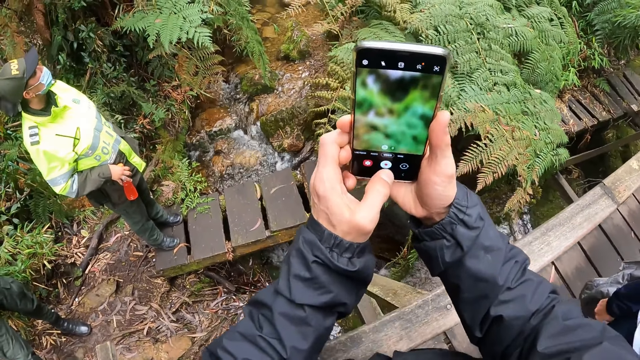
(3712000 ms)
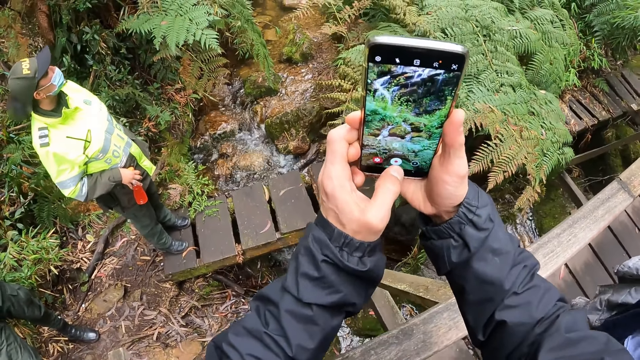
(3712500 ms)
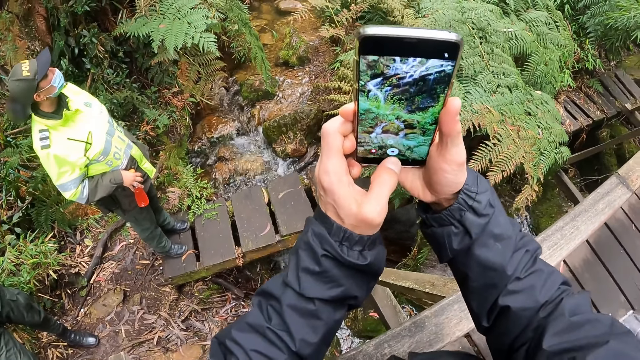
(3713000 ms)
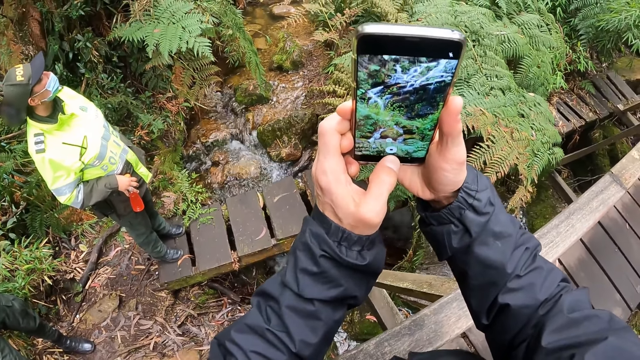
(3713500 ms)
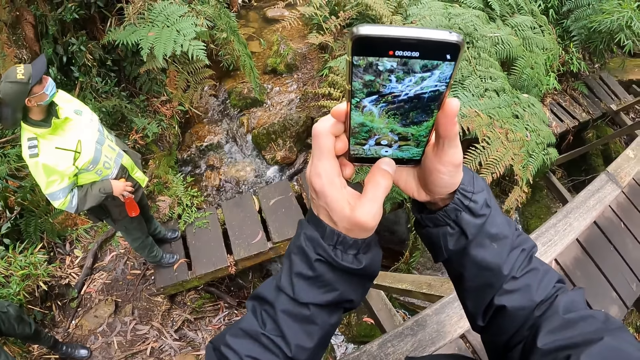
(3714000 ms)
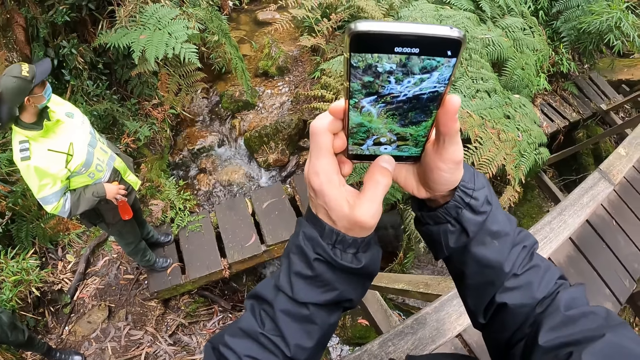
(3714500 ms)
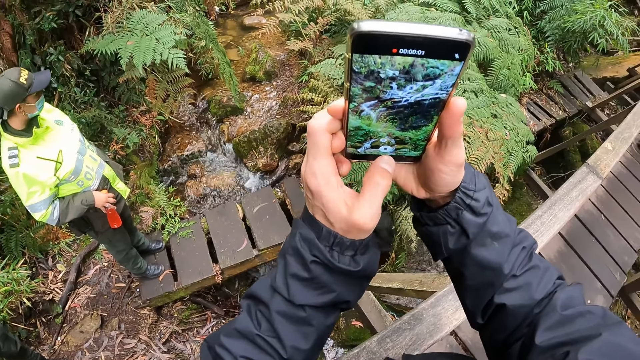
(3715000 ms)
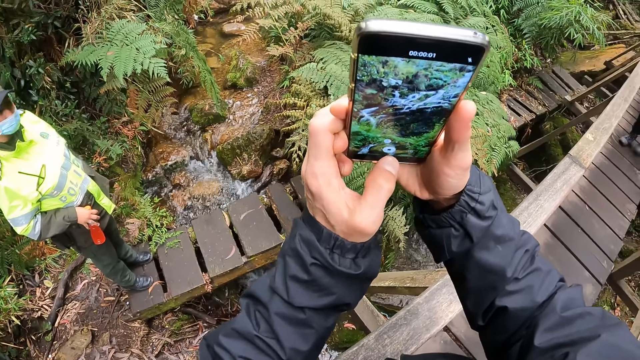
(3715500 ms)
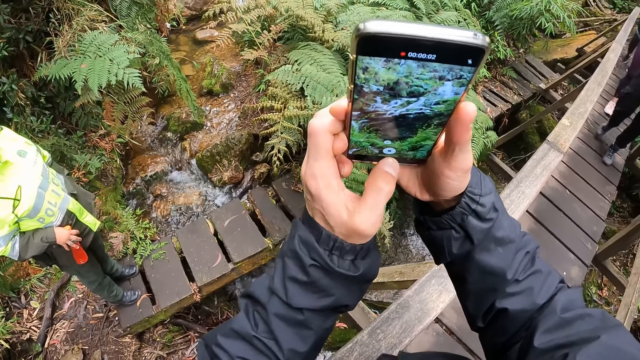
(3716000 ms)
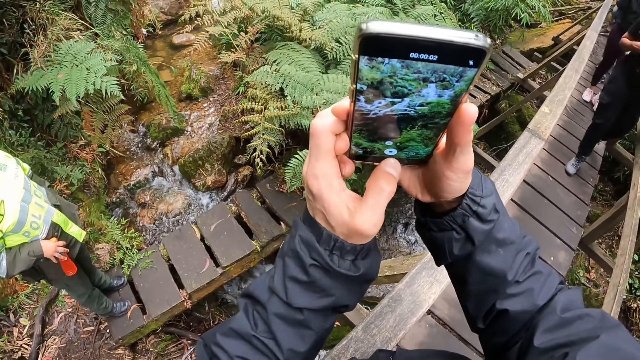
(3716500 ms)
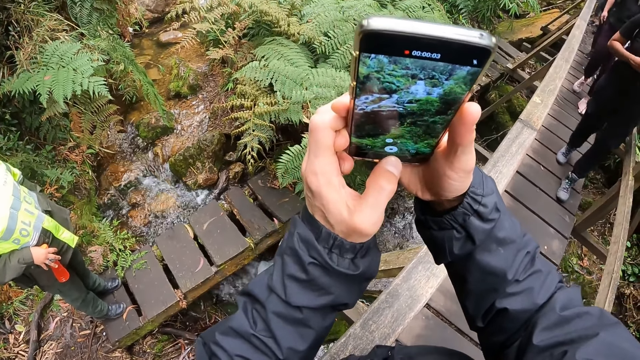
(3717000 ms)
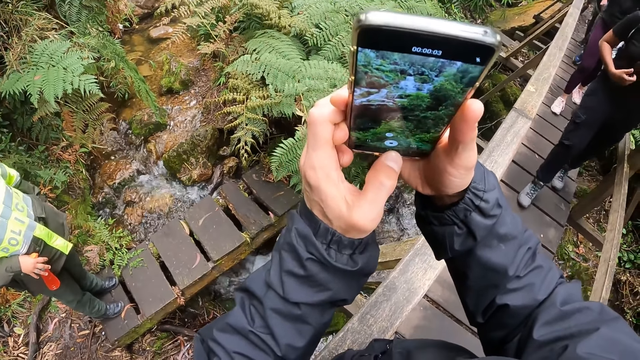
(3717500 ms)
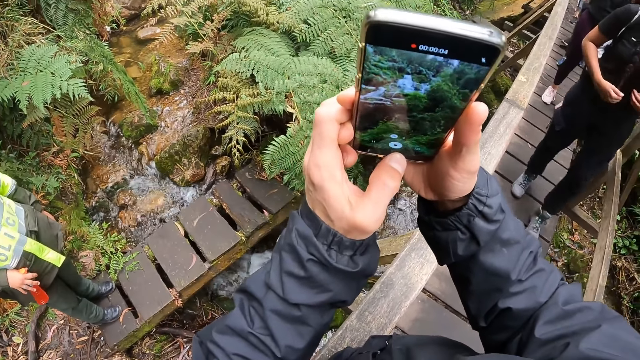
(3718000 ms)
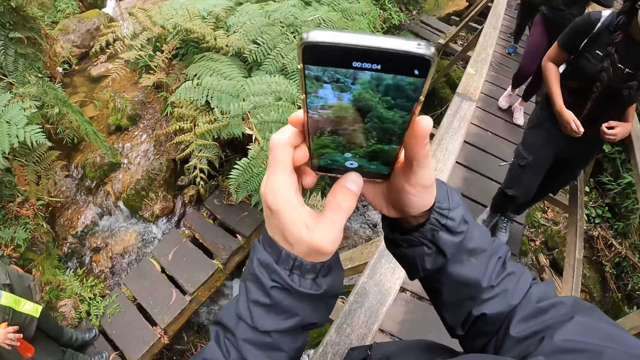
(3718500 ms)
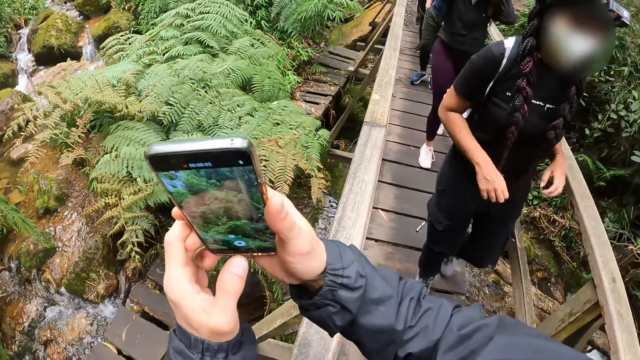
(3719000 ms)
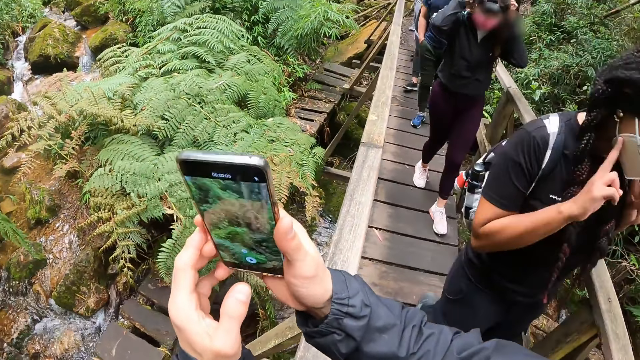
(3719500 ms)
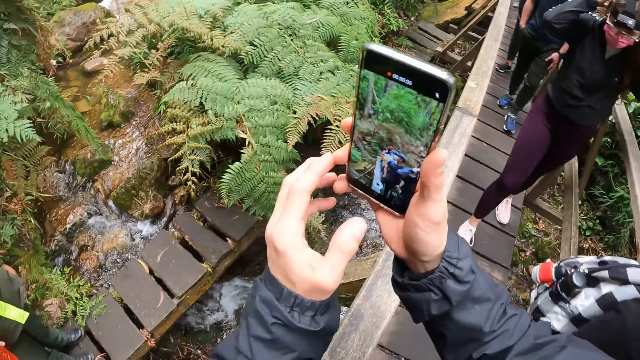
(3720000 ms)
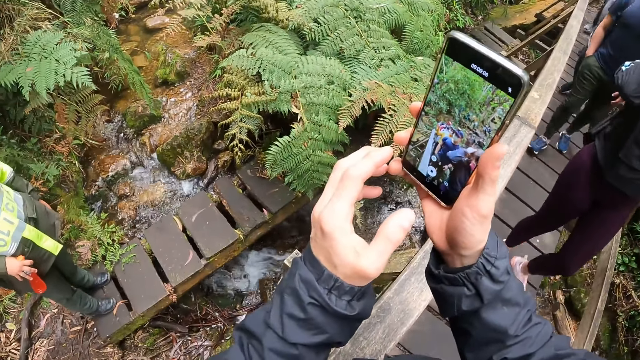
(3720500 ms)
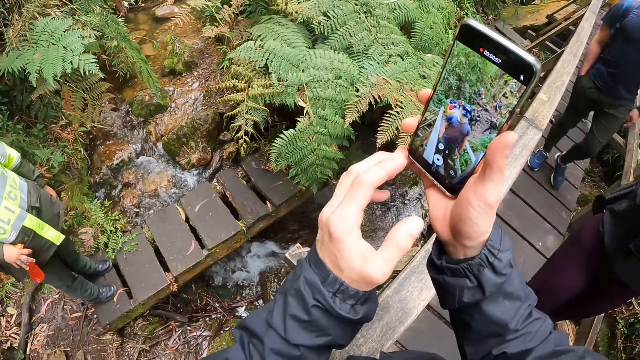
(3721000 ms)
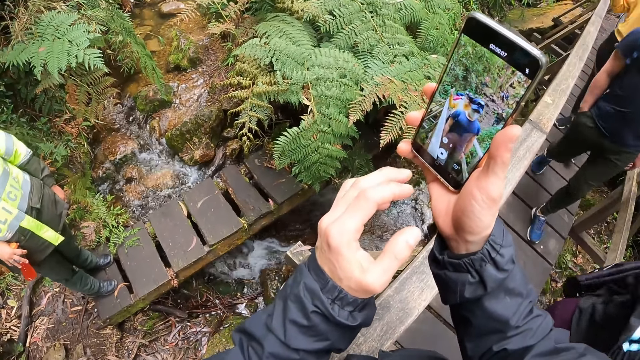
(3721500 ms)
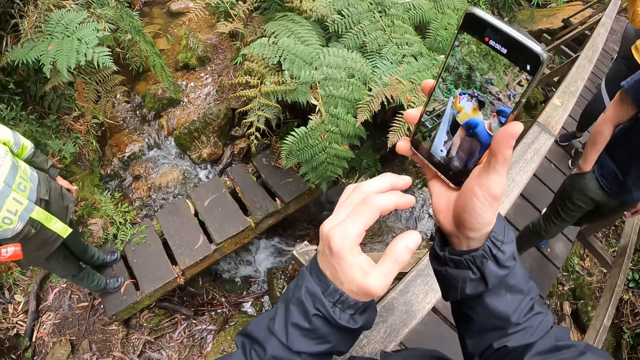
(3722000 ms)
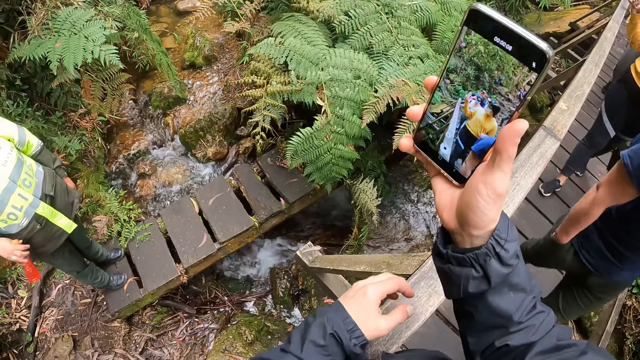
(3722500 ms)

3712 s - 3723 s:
The camera wearer operates the phone with his left hand.

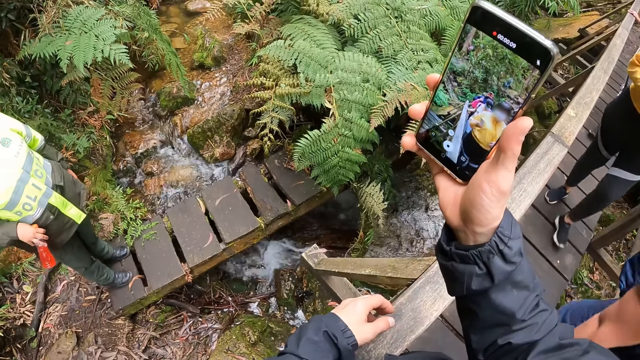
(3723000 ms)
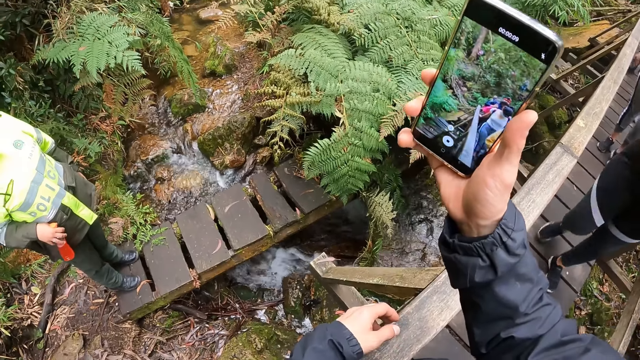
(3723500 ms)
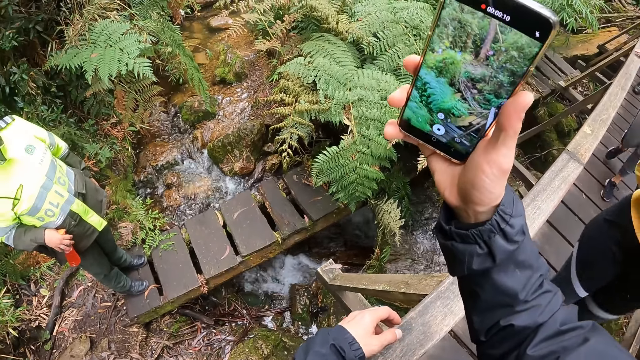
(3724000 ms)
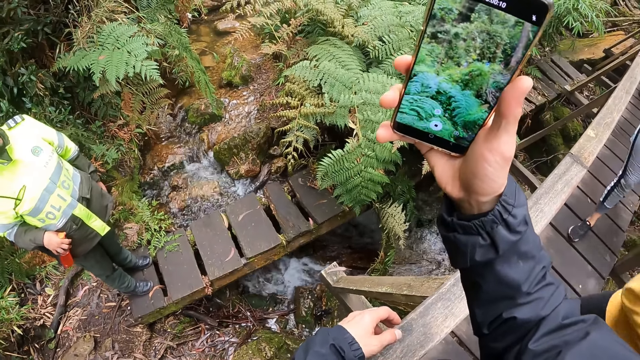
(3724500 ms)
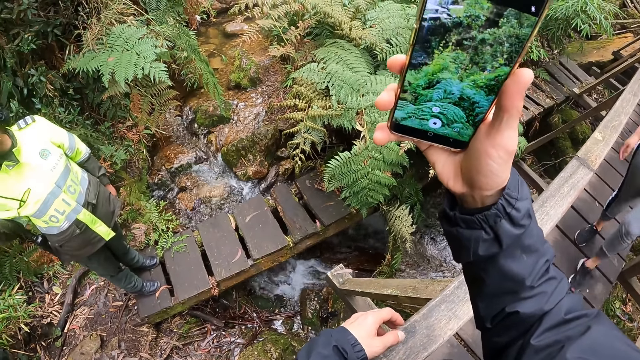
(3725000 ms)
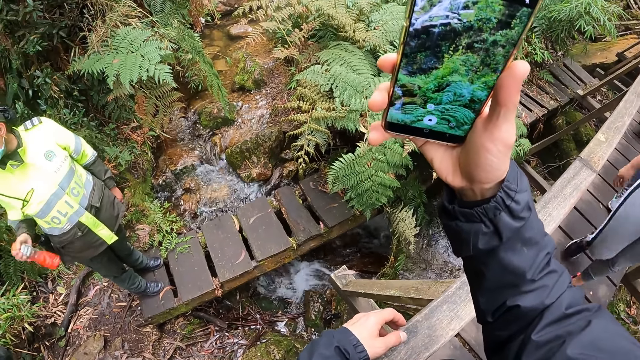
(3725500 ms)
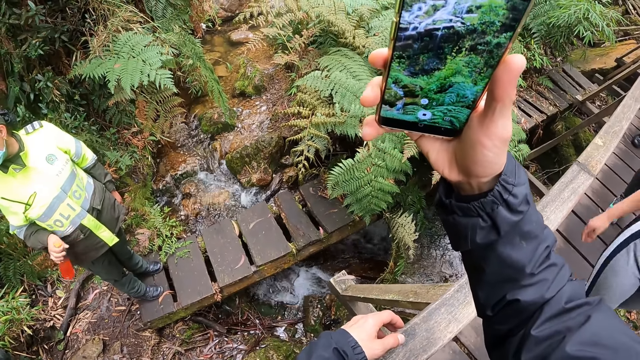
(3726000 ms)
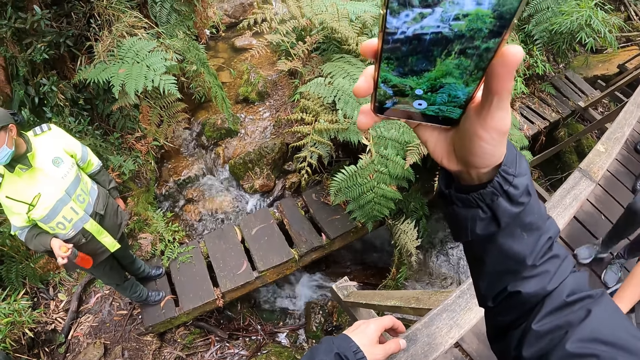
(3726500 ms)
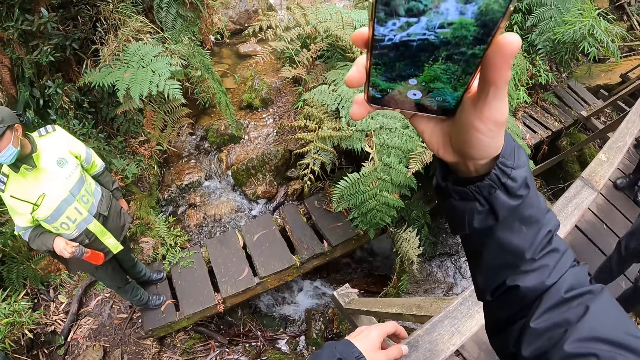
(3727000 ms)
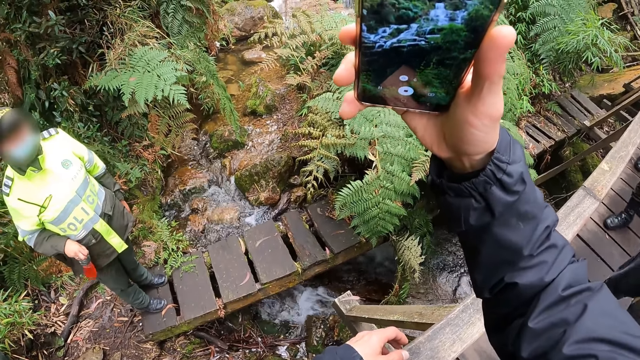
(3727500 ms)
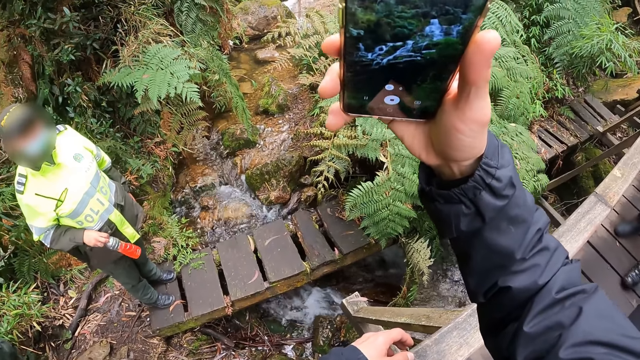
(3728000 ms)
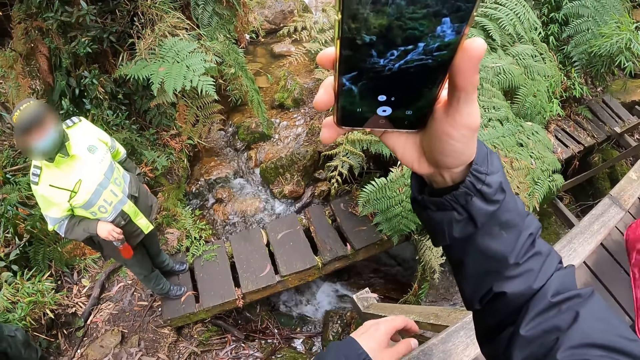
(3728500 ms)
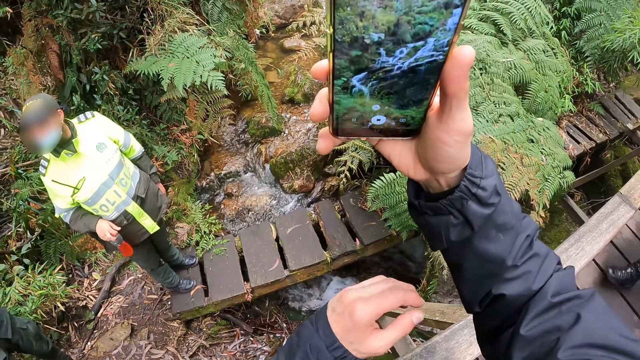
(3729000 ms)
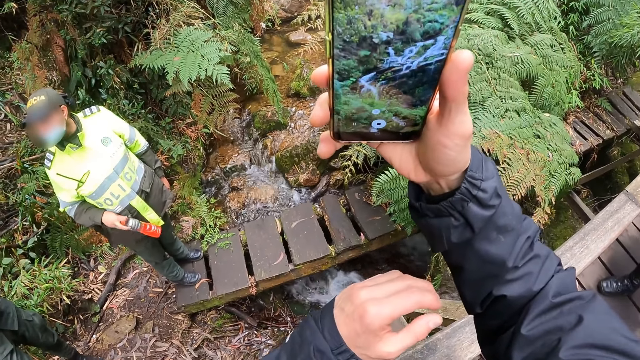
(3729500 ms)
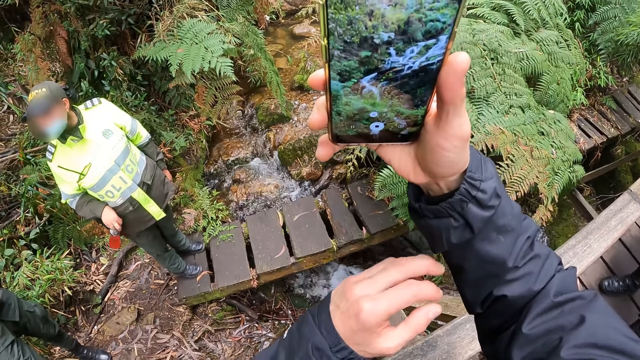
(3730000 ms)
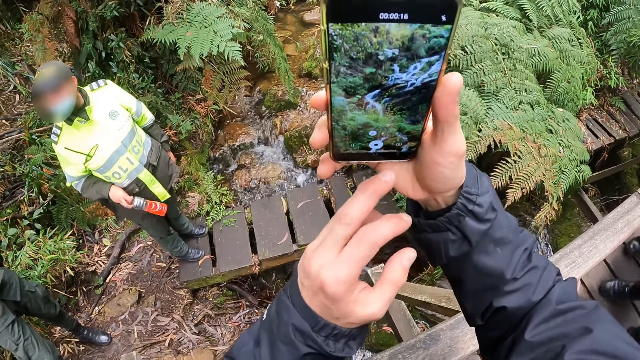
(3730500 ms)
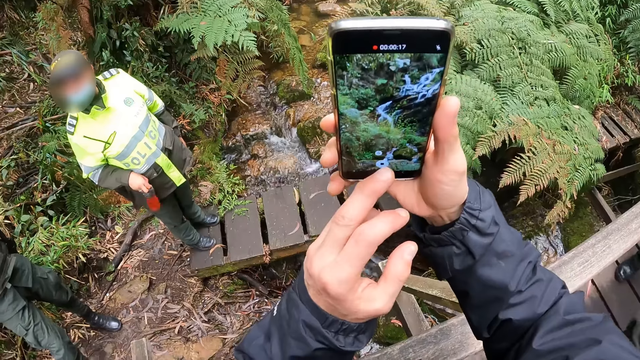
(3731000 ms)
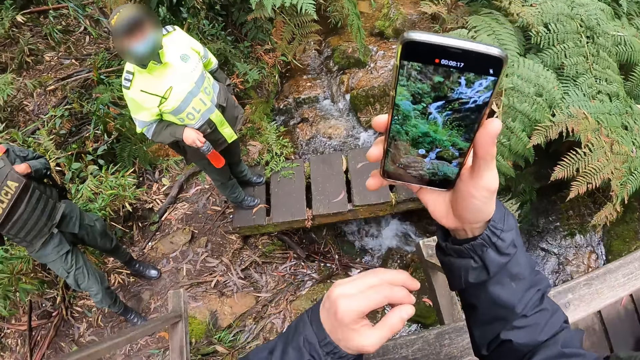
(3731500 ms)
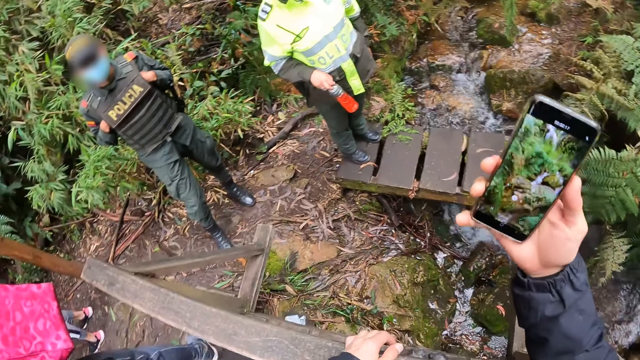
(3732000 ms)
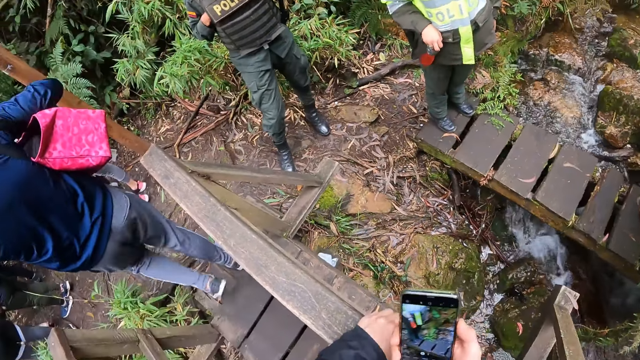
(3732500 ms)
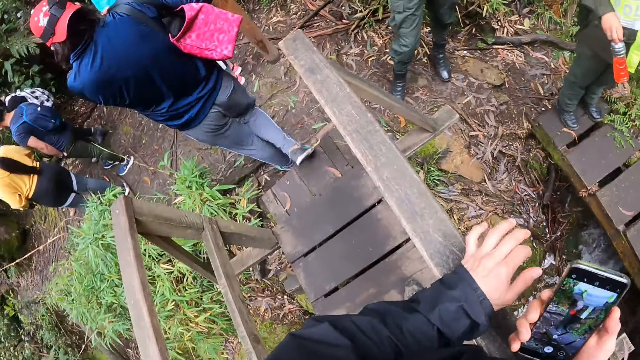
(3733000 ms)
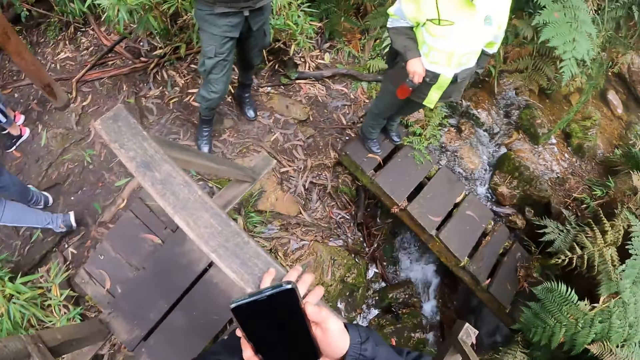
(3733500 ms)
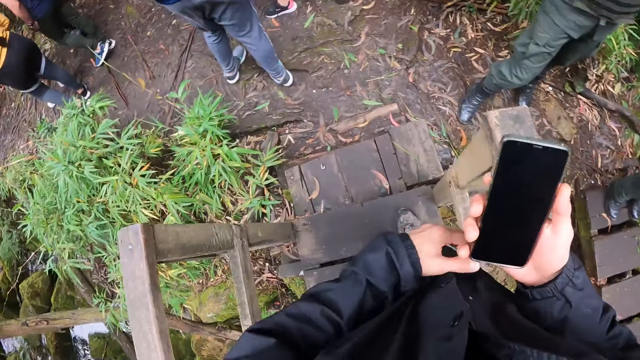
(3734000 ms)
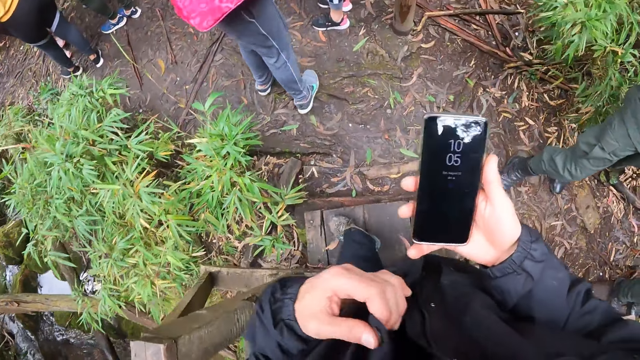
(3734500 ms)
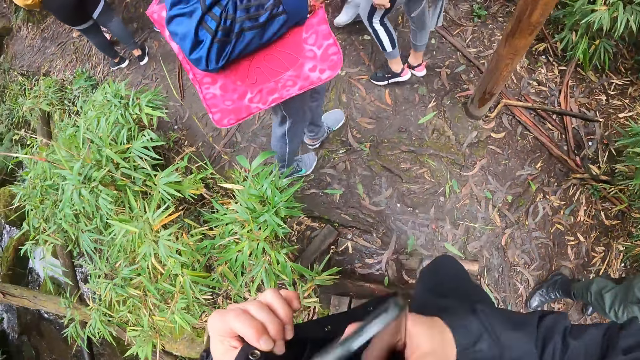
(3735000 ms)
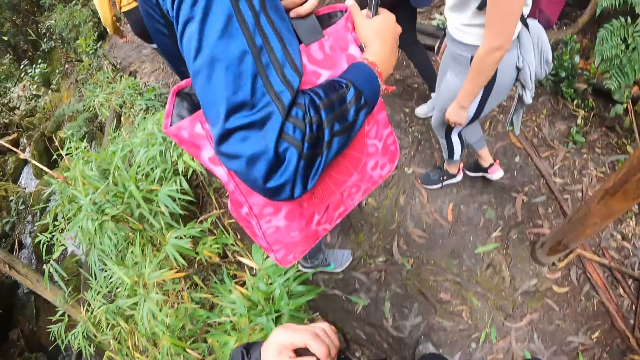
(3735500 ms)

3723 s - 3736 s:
A woman walks across the wooden bridge with another woman. The camera wearer walks around the forest. He puts the phone in the pocket in his jacket with his right hand.
